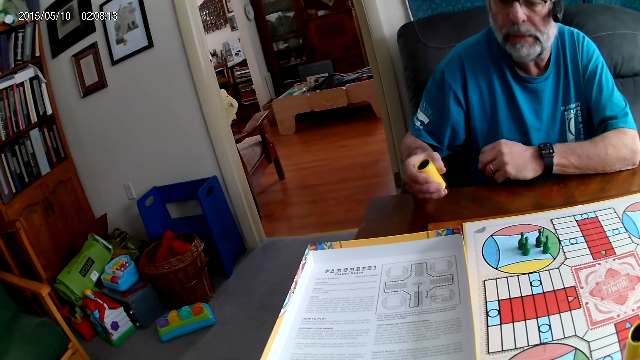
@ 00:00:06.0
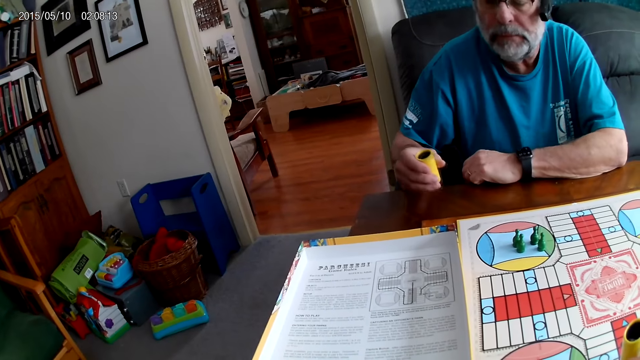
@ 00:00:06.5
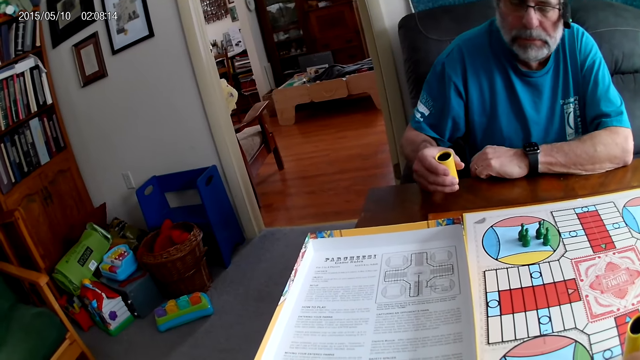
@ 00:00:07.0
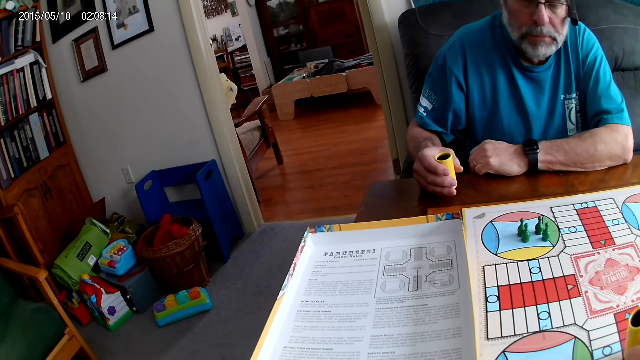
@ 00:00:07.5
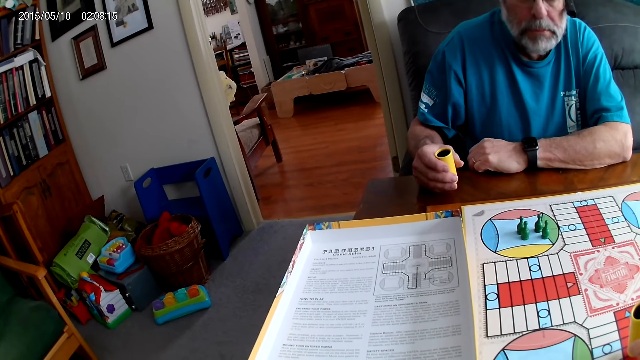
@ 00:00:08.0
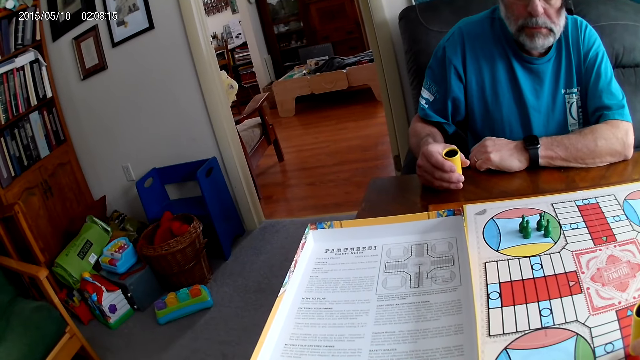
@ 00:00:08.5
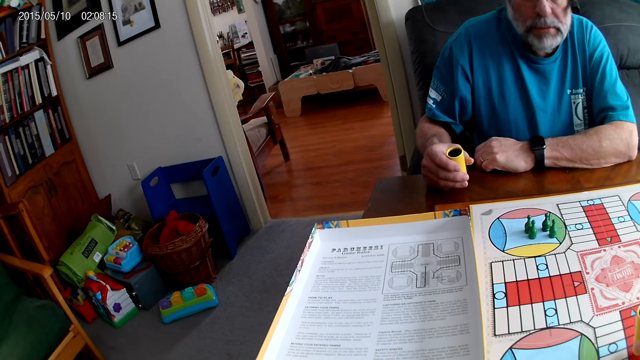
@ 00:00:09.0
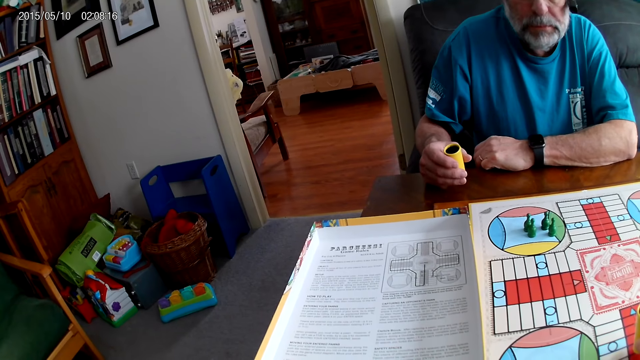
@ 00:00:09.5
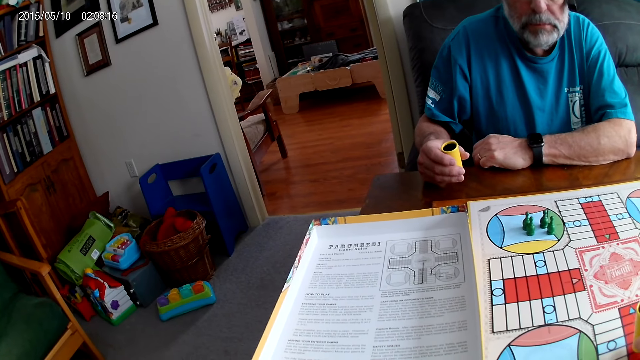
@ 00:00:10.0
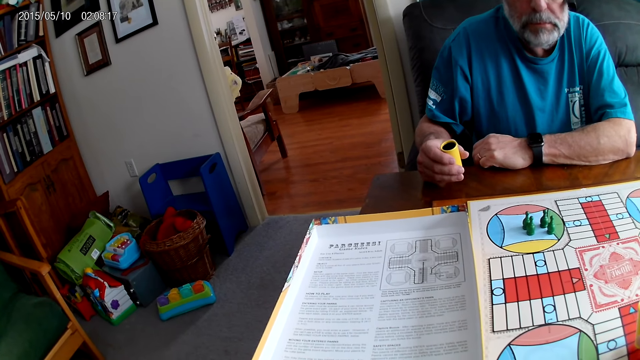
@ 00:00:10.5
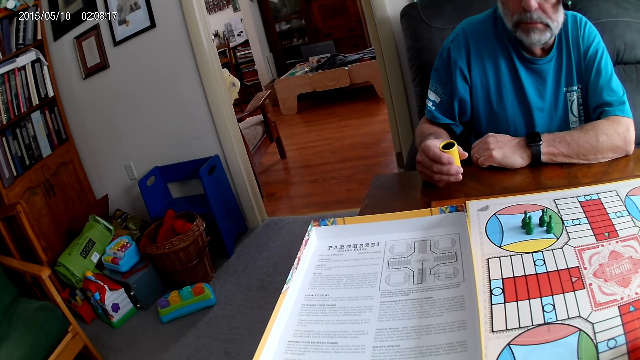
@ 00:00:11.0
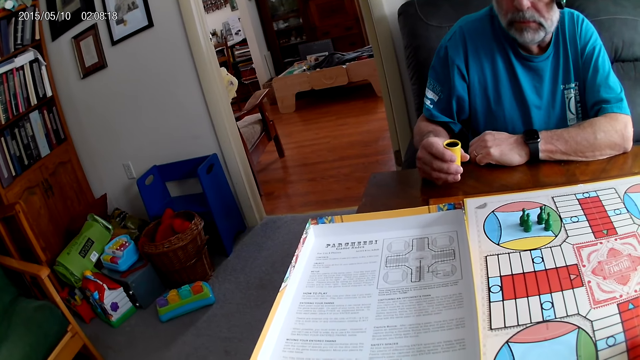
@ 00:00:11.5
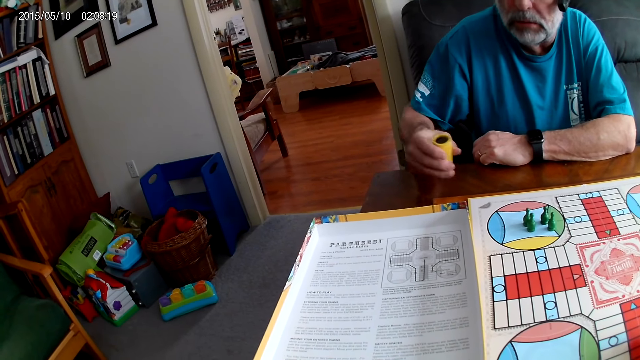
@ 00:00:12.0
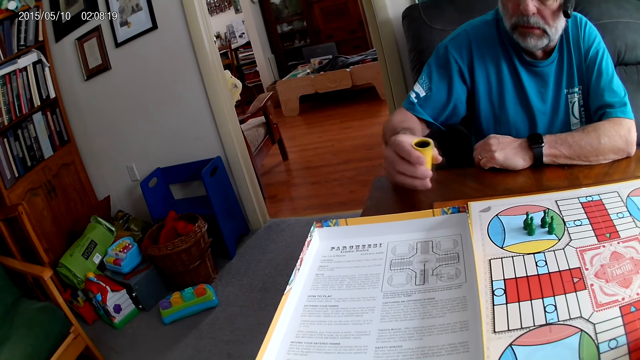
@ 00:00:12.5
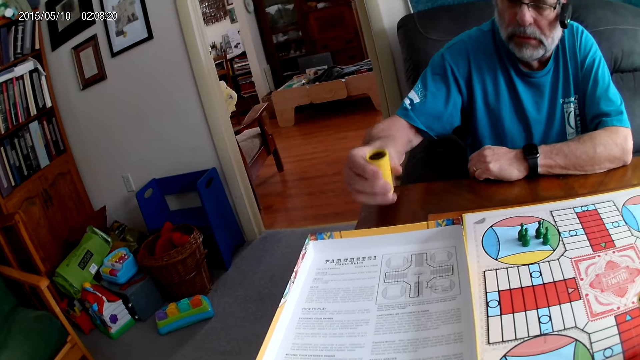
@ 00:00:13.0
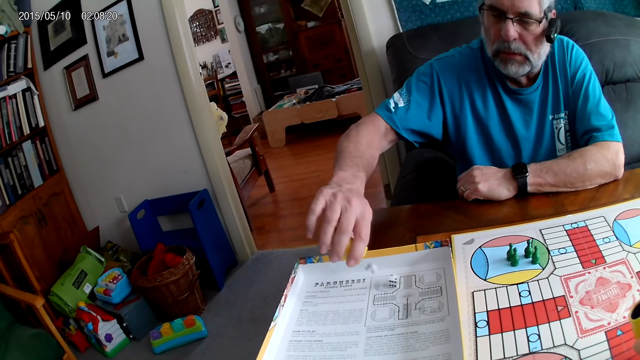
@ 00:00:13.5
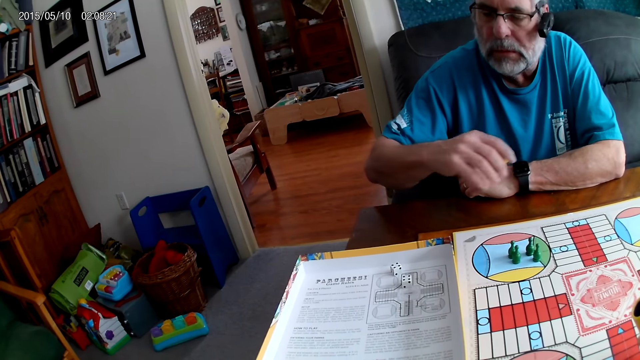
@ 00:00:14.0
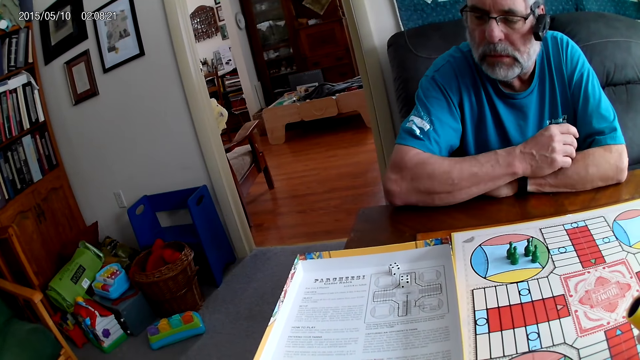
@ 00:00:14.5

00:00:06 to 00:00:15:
The camera wearer stares at the instruction on the paper. They converse with a man. The man shakes the dice. The man pours the dice from the container on a Ludo board with his right hand.

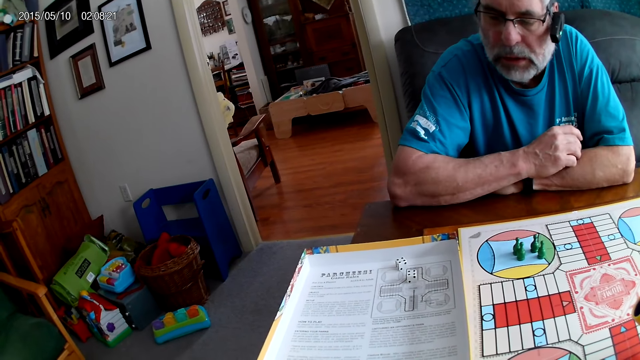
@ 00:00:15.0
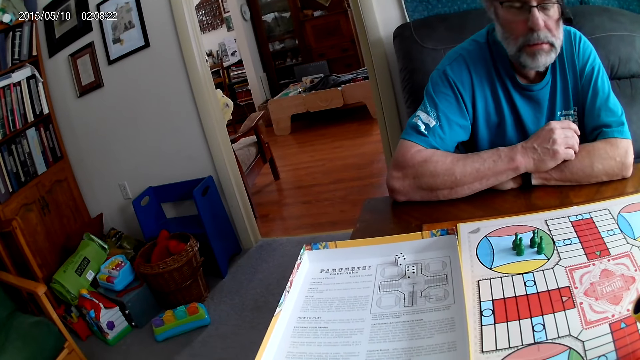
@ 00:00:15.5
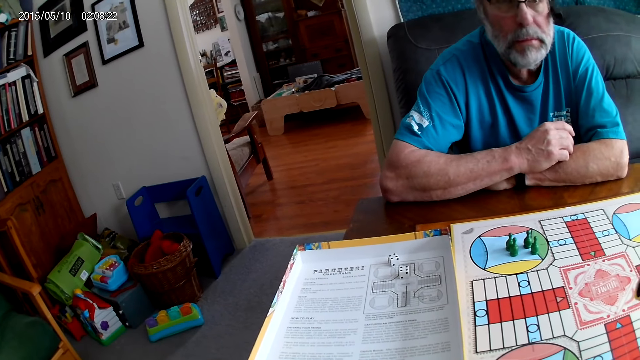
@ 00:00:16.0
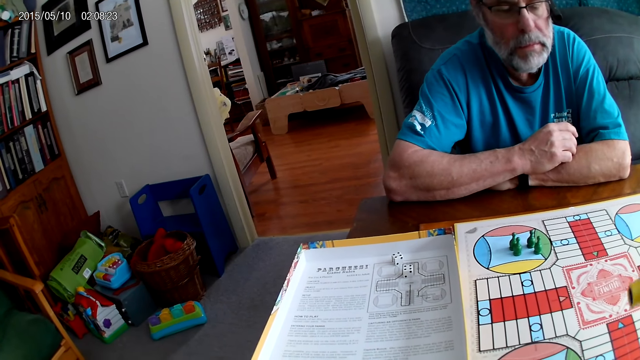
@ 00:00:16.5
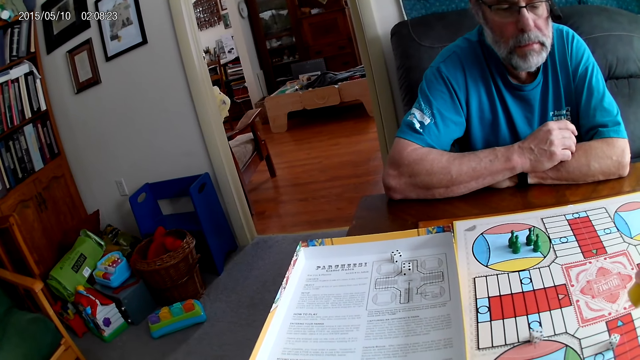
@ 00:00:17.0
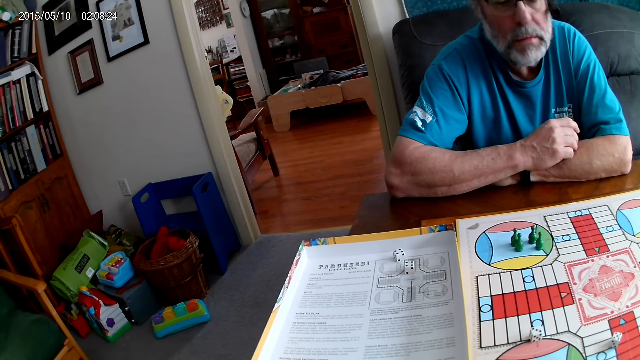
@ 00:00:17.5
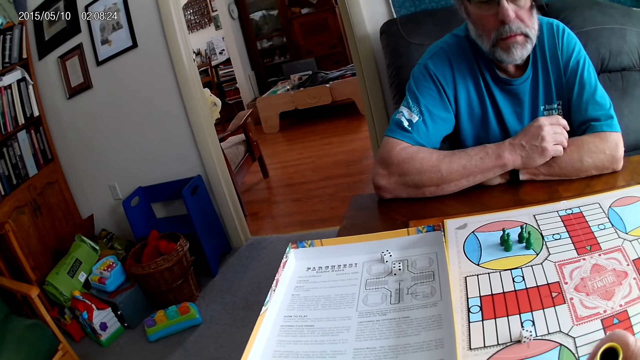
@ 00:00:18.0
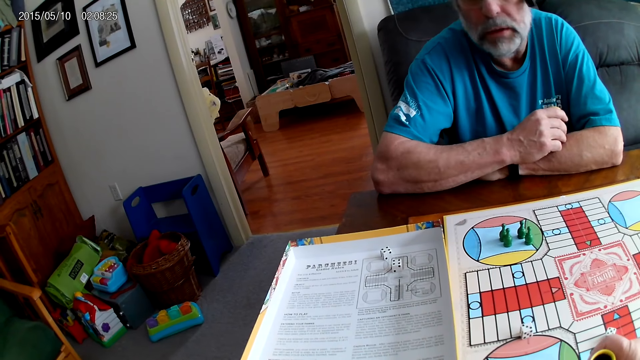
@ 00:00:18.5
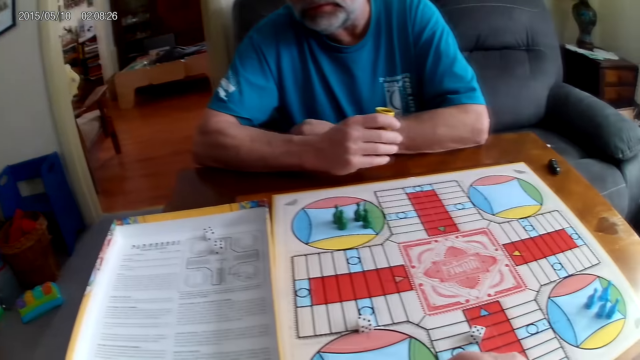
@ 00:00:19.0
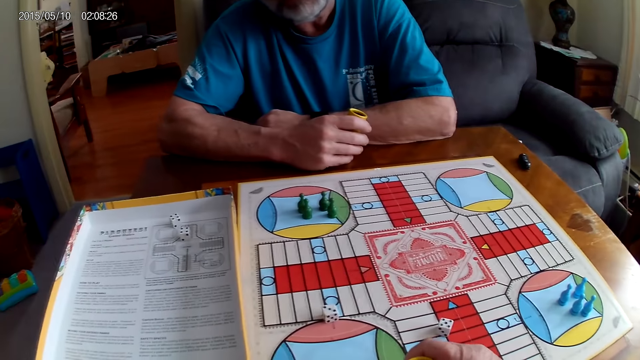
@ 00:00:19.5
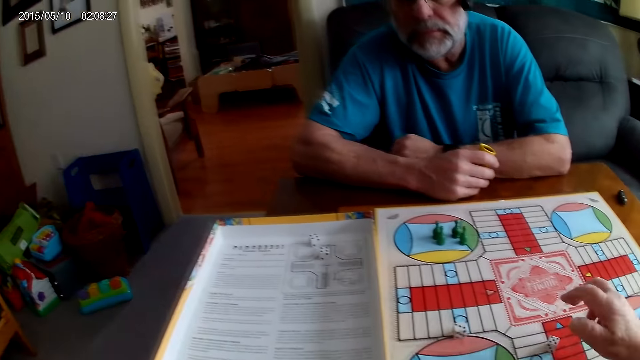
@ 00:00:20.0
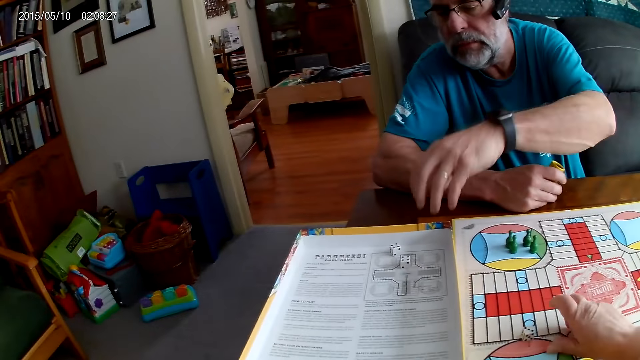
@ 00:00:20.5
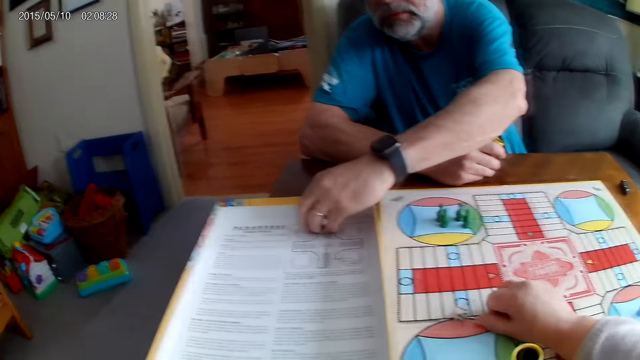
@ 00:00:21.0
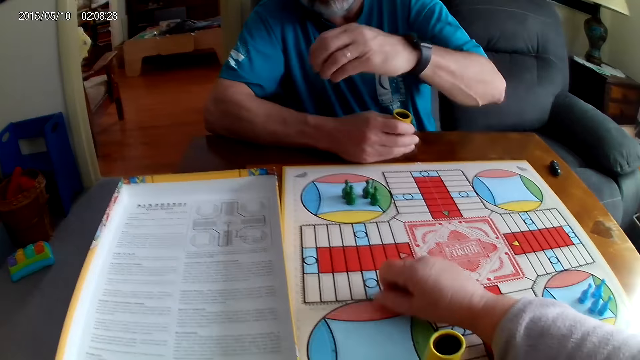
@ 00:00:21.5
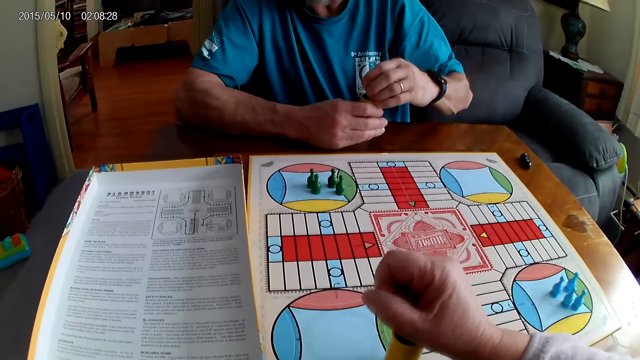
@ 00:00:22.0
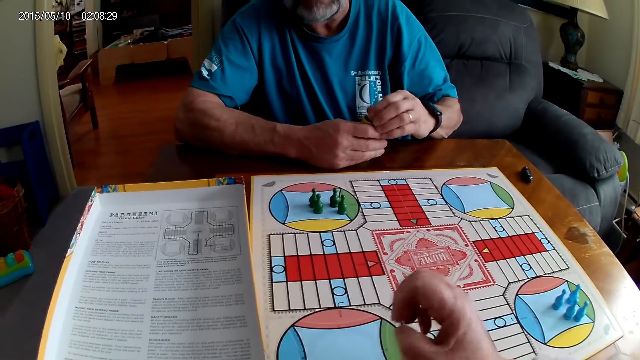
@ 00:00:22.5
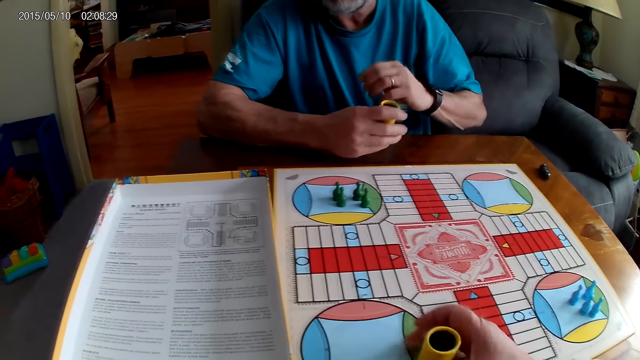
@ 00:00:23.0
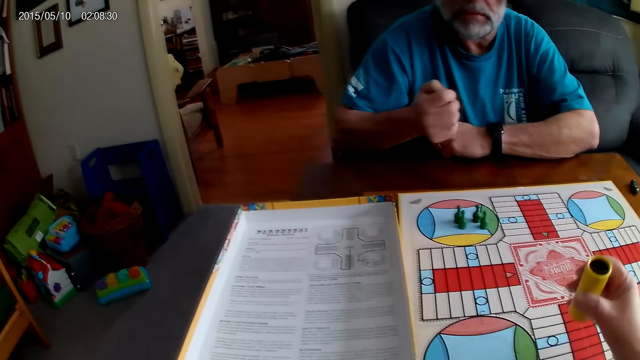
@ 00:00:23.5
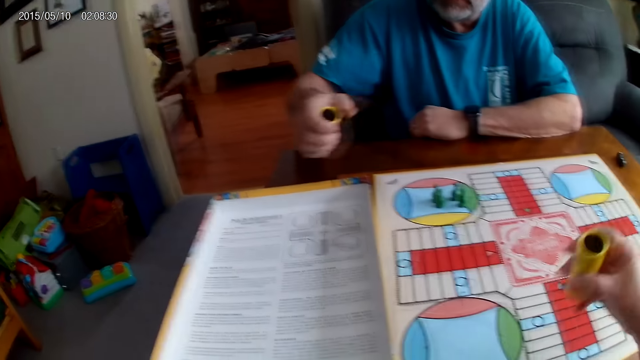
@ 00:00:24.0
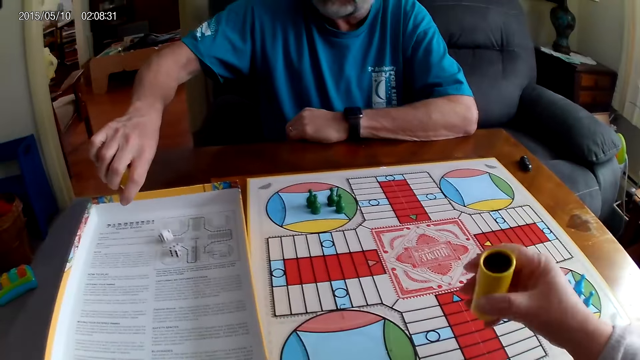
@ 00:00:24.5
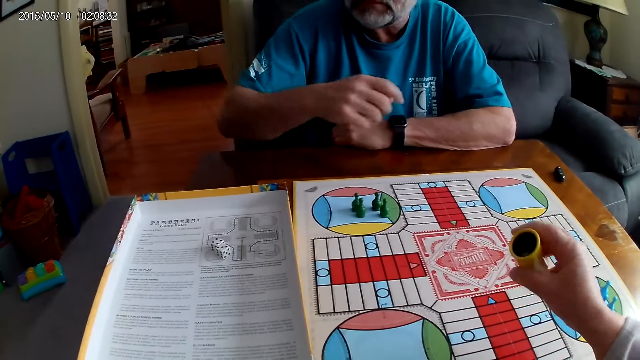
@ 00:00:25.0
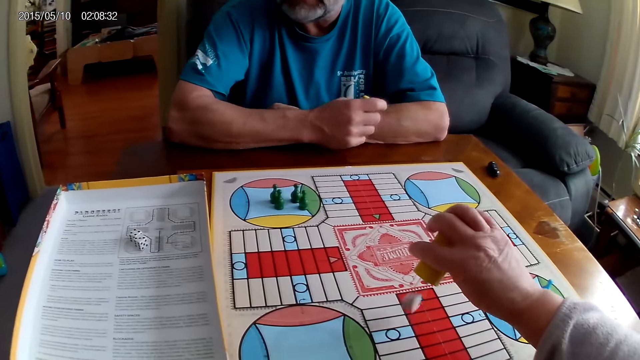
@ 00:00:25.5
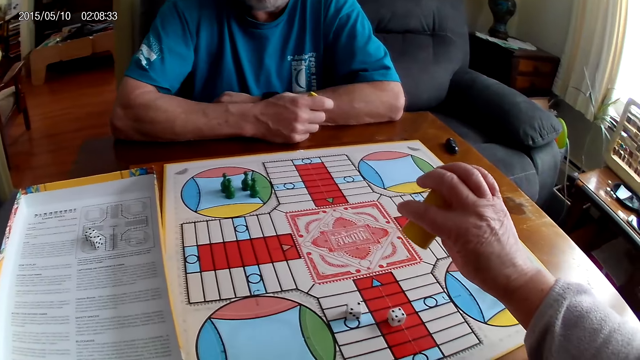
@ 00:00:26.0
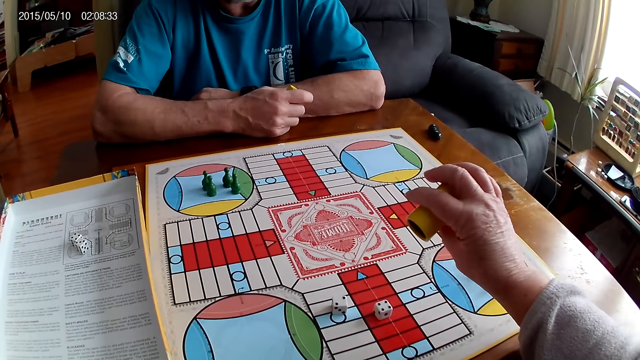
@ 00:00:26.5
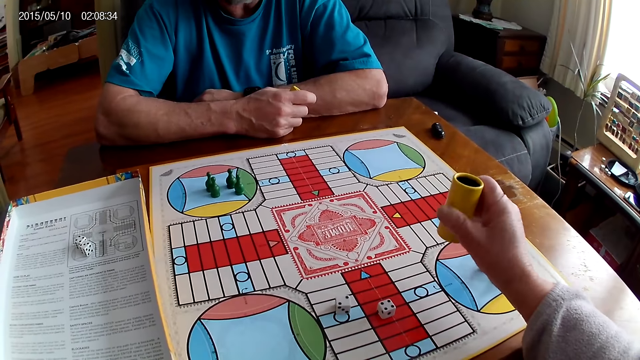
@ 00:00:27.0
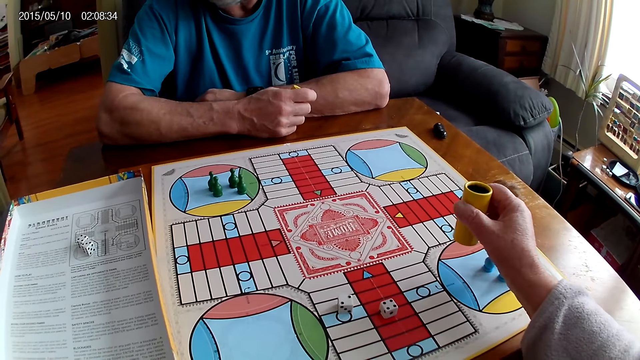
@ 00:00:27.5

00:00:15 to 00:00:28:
The man speaks to the camera wearer. The camera wearer pours the dice from the container on the Ludo board with her right hand. She makes a sound. The man converses with the camera wearer. The camera wearer converses with the man. She picks the dice from the Ludo board with her right hand. The man picks the dice with his left hand from the Ludo board. The camera wearer puts the dice in the dice cup. She shuffles the dice in the container with her right hand. The man shuffles the dice in the container with his right hand. The man pours the dice from the container on the Ludo board with his right hand. The camera wearer shakes the dice. She pours the dice from the container on the Ludo board with her right hand. The man talks to the camera wearer.
